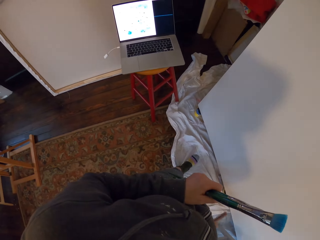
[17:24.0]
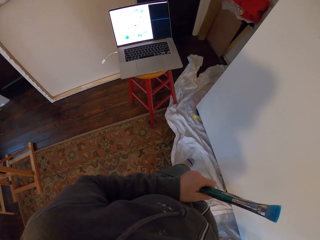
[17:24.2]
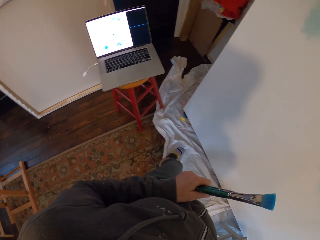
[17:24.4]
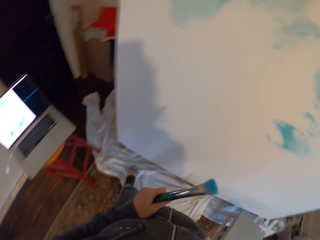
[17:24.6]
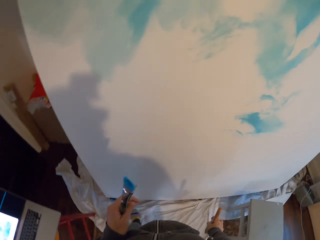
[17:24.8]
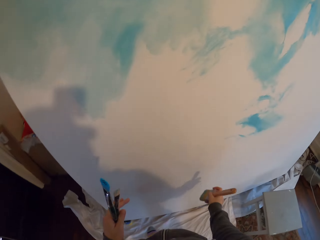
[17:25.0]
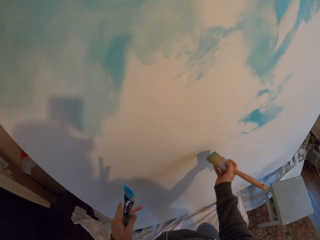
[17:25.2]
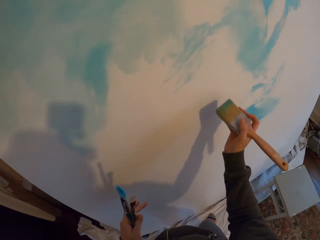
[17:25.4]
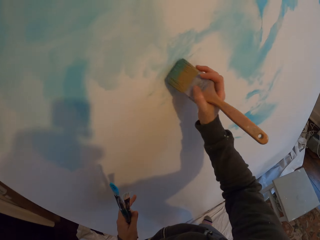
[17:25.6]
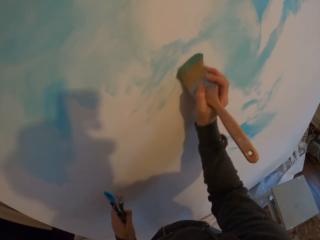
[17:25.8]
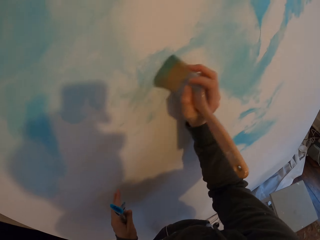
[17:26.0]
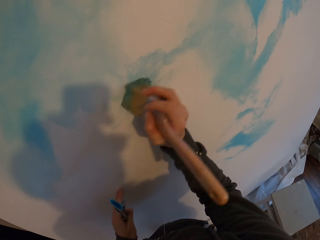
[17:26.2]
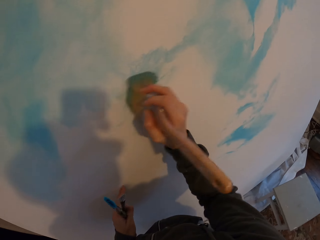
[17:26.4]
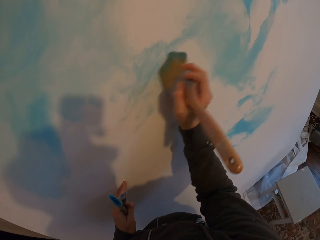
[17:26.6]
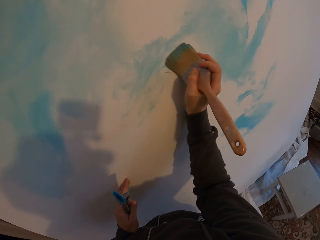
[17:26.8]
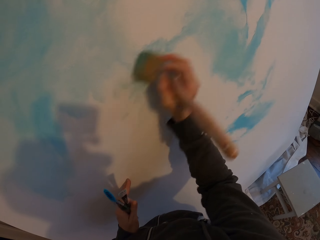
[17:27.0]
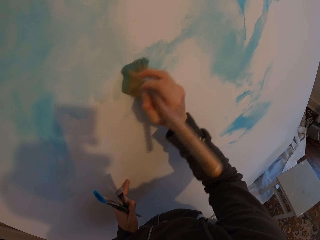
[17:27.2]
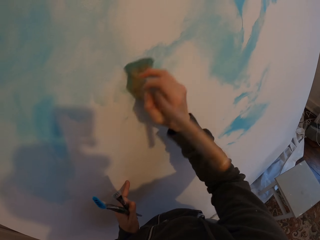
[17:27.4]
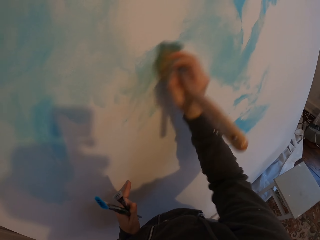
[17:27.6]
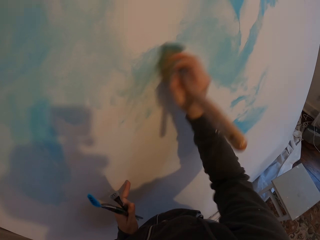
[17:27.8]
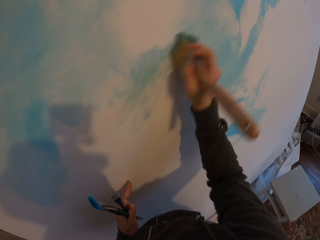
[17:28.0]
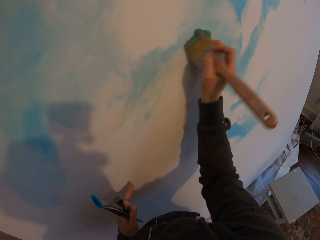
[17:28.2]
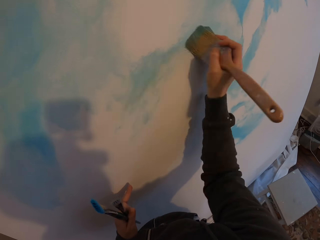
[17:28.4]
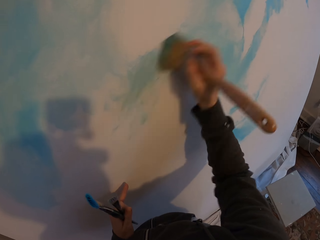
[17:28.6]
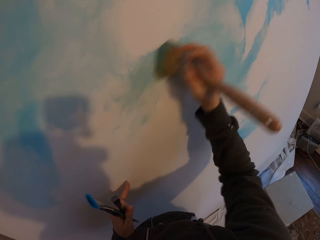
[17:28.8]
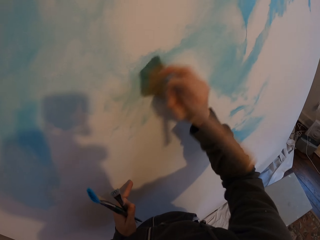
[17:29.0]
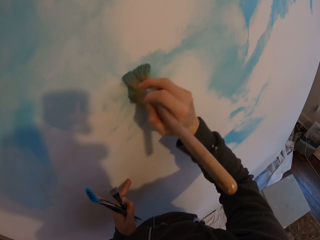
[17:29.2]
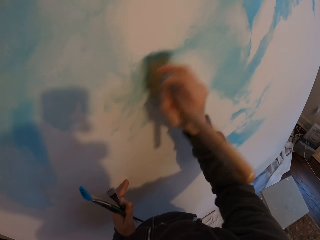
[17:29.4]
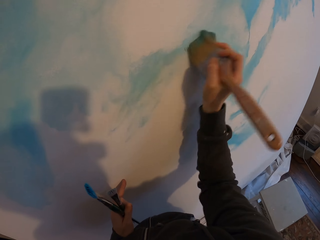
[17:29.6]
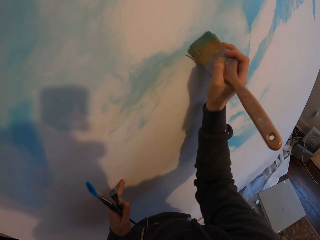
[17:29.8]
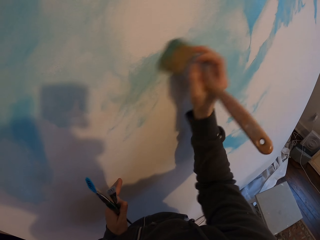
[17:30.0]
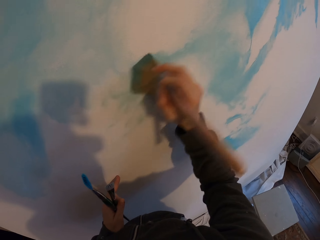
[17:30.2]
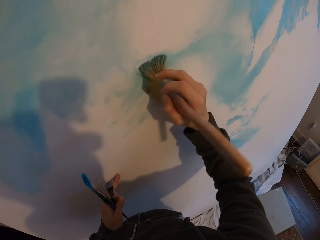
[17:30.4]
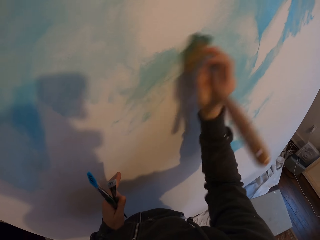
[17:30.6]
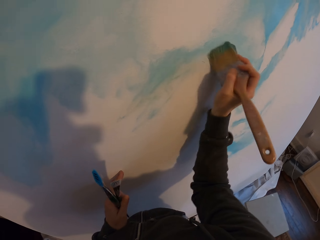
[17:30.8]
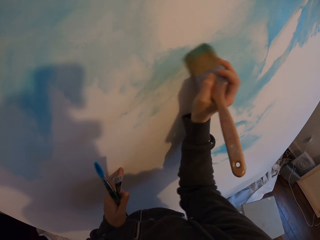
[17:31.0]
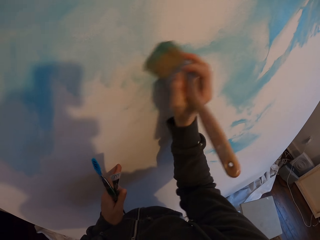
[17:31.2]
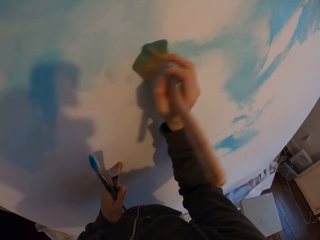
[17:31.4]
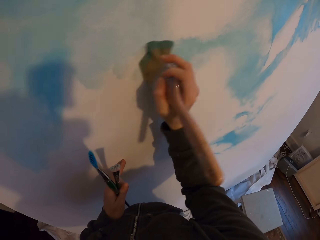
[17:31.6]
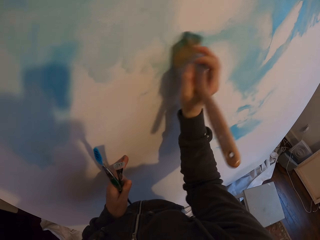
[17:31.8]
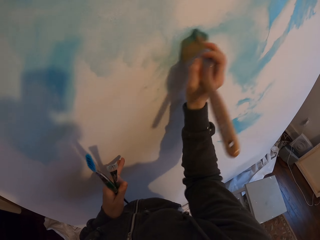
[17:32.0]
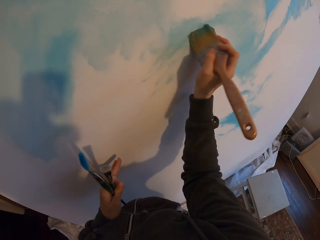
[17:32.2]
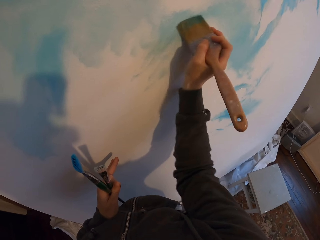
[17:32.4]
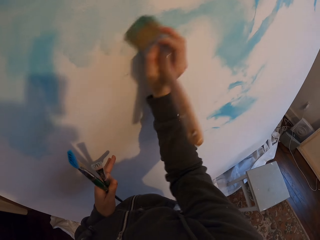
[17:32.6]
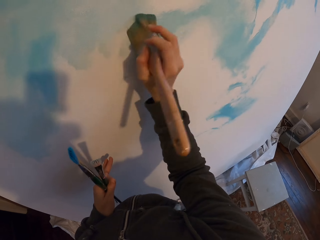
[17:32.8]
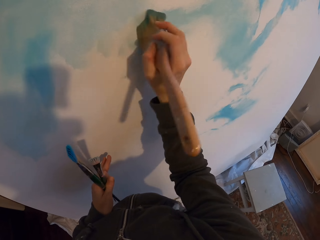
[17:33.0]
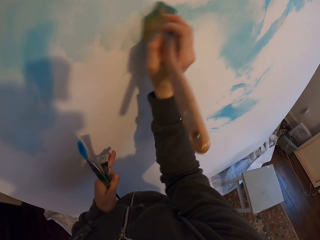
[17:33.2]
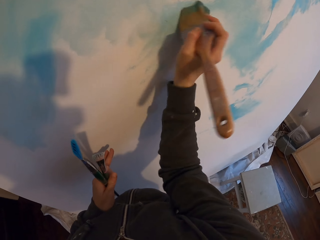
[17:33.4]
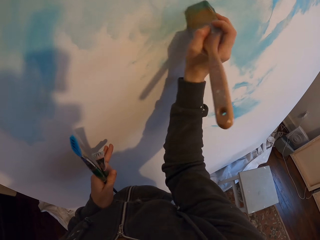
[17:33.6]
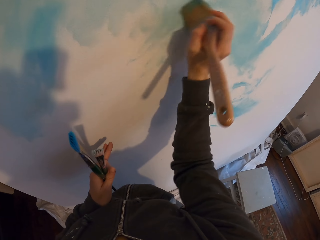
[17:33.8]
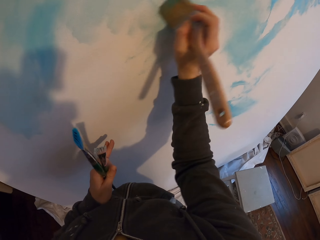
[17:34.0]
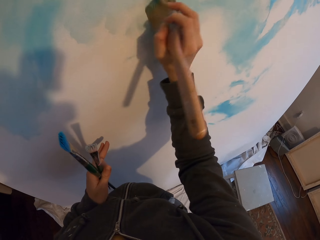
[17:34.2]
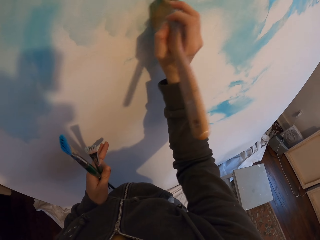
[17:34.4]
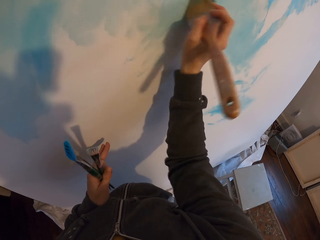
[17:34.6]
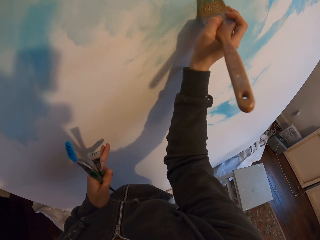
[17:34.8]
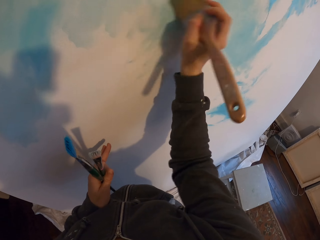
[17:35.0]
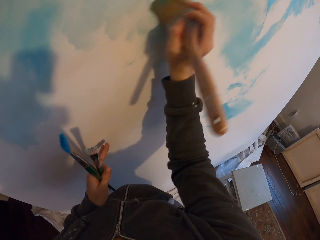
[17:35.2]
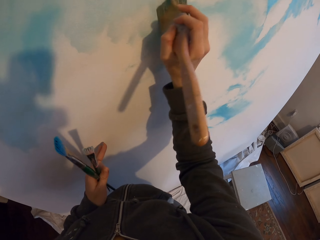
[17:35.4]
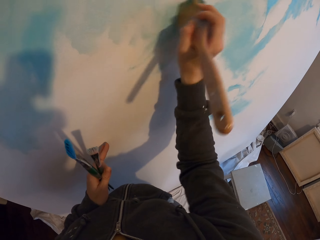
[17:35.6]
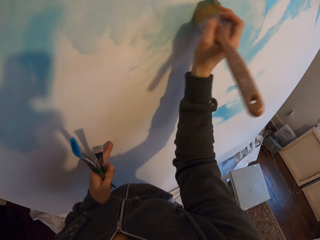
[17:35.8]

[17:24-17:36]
The camera wearer looks at the laptop. They paint the board.

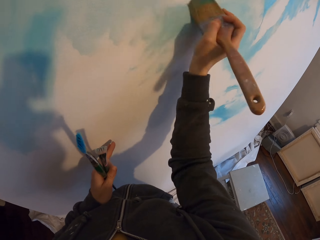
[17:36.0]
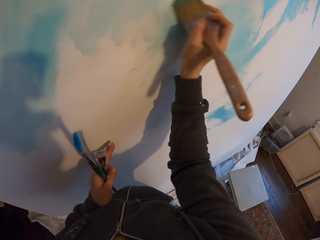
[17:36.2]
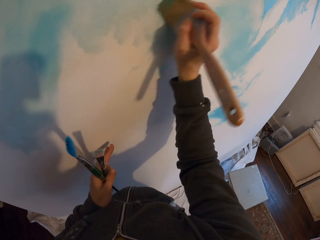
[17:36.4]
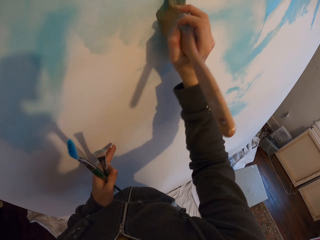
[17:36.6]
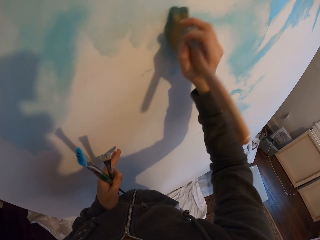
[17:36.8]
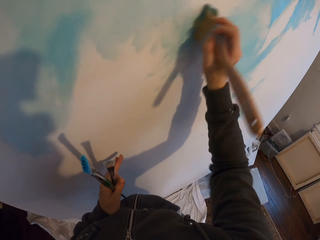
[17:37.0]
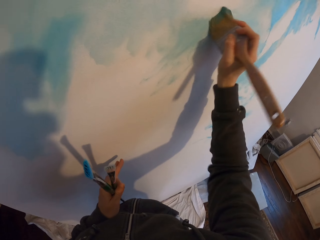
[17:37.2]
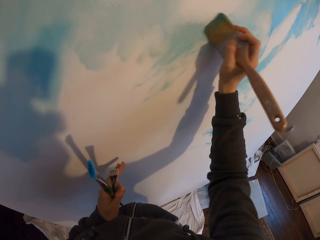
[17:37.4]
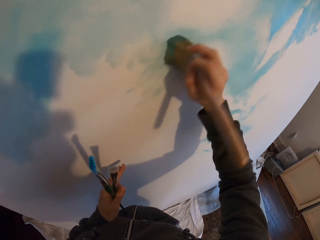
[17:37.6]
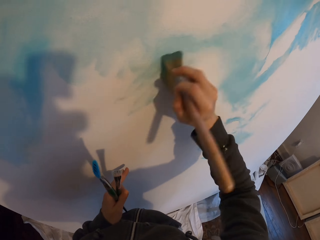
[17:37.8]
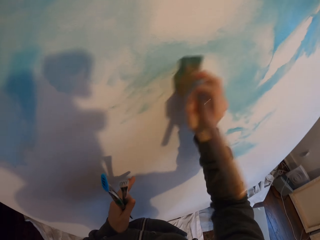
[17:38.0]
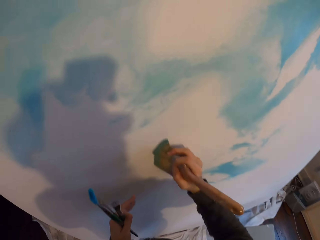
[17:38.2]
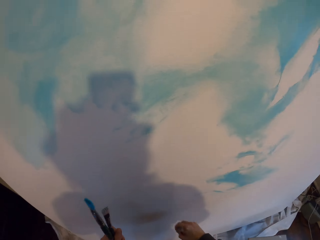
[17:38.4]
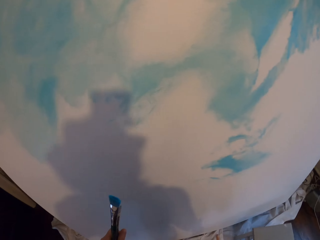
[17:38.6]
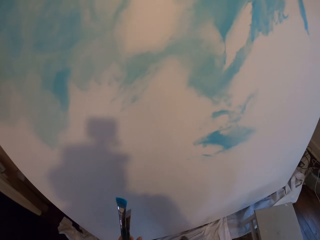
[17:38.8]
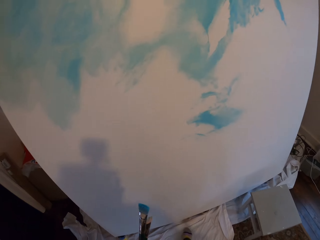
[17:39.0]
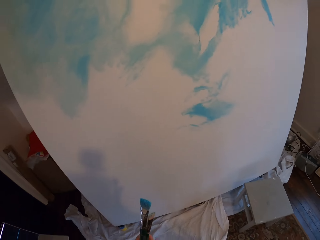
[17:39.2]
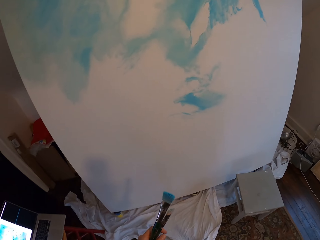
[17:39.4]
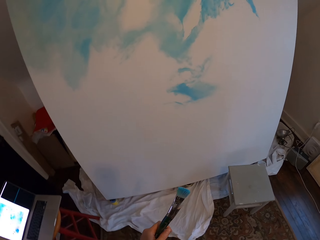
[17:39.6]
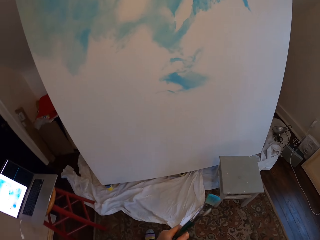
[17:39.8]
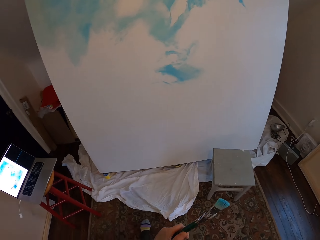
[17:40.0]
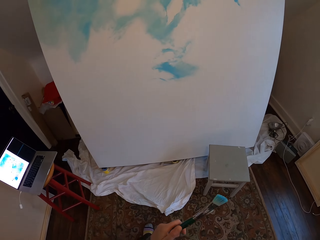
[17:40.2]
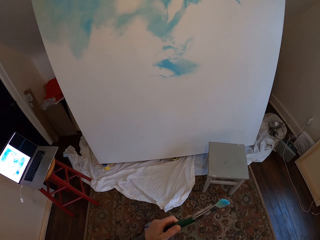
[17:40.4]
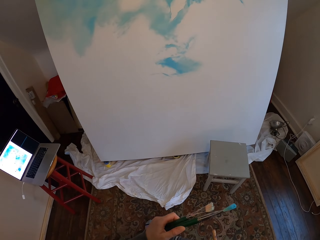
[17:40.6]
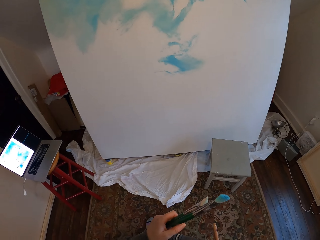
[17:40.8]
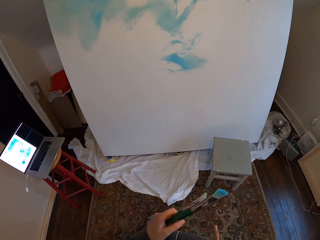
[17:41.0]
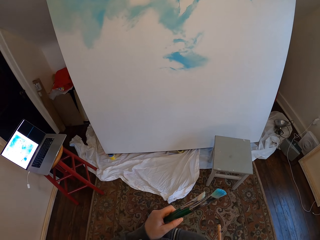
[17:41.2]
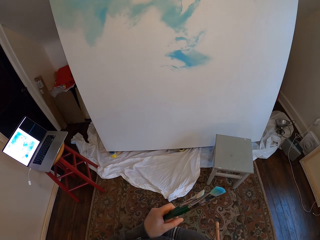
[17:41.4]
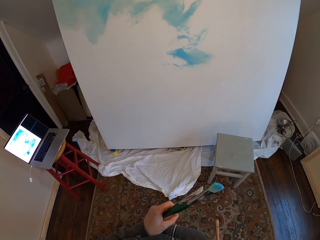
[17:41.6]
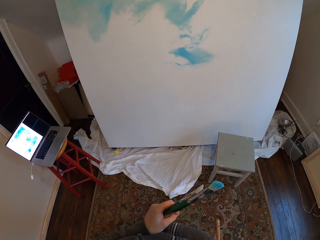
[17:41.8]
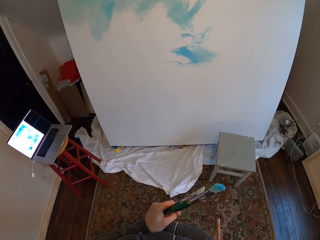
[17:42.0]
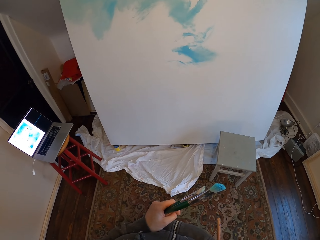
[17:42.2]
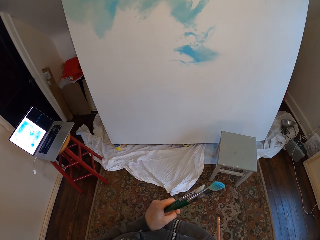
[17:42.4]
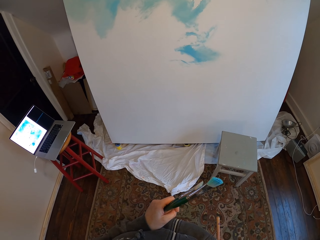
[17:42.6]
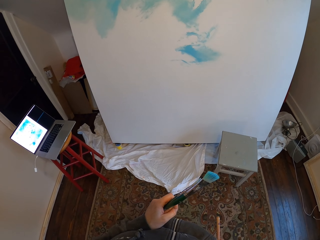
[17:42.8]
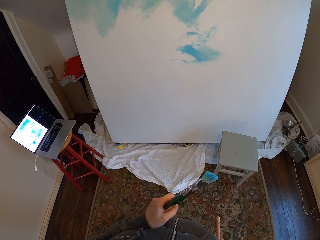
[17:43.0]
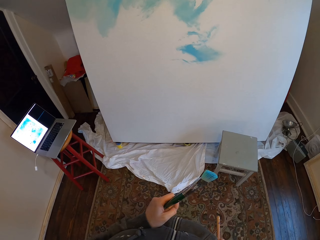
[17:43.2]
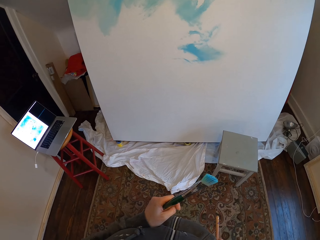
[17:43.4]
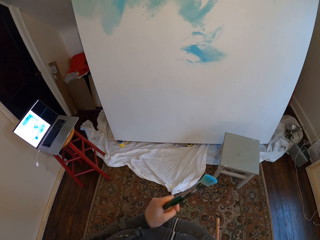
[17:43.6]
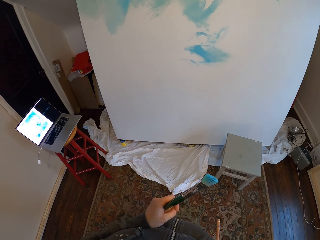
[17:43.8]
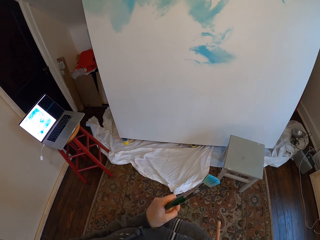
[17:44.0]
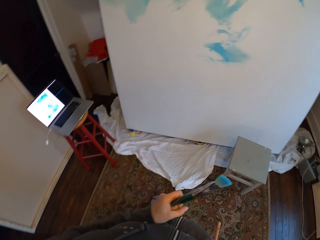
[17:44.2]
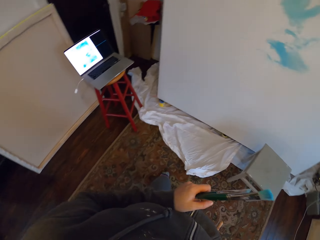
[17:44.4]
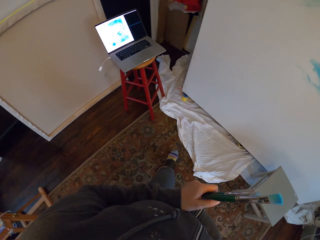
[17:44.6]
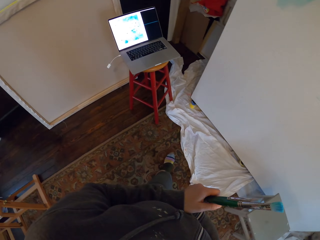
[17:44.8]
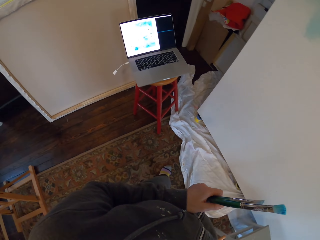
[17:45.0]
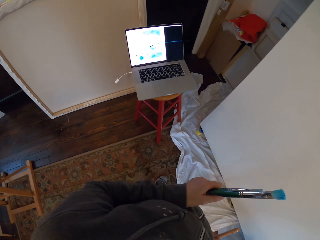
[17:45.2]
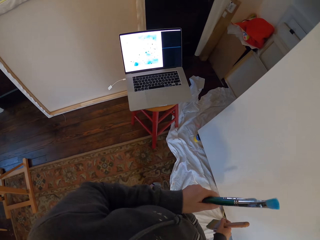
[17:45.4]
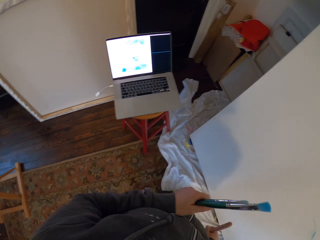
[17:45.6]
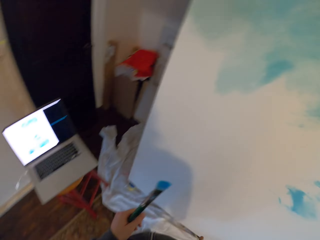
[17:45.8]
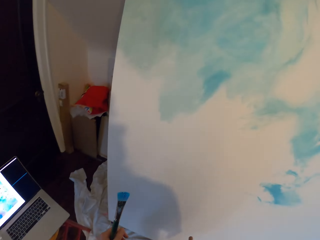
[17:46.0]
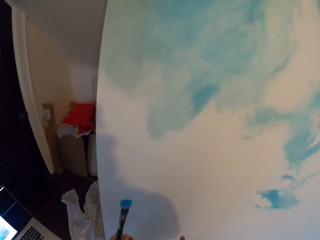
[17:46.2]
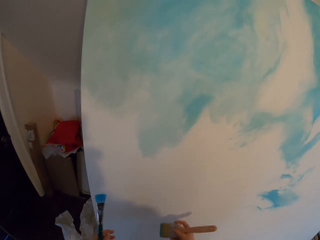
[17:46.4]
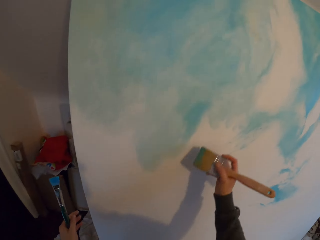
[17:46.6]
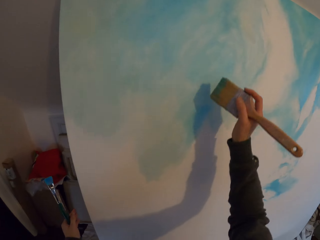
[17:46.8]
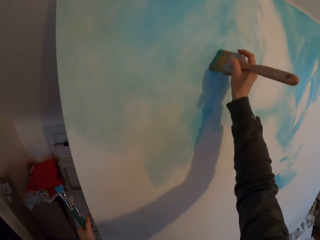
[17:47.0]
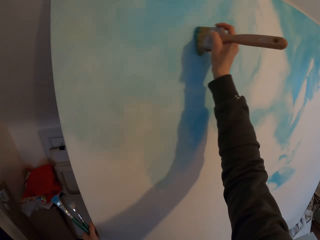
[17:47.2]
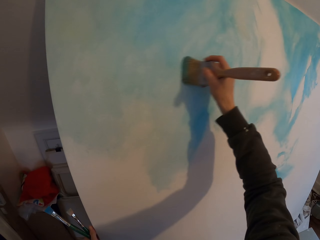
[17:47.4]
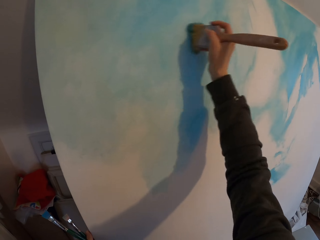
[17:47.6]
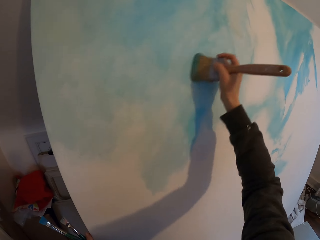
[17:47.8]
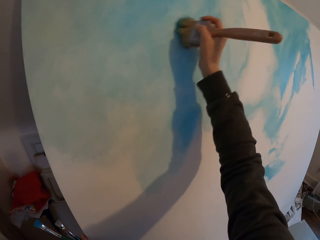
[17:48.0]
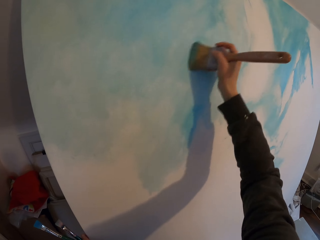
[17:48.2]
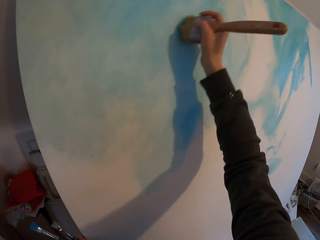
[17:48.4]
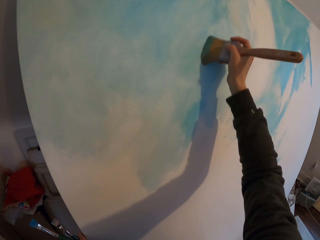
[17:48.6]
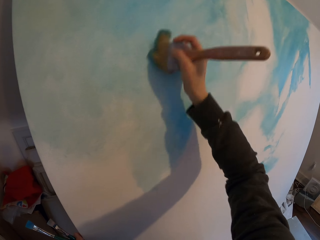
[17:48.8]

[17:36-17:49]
The camera wearer climbs down a stool. They look around. They look at the board. They look at the laptop. They walk around. They paint the board.
